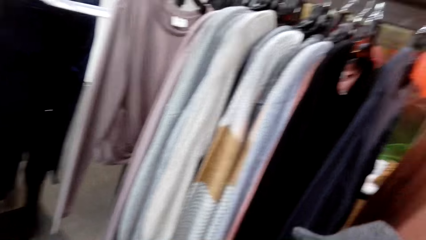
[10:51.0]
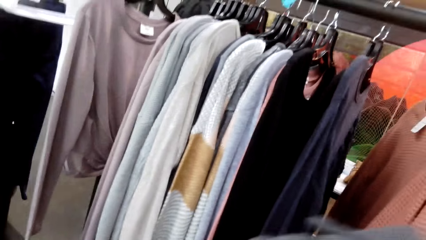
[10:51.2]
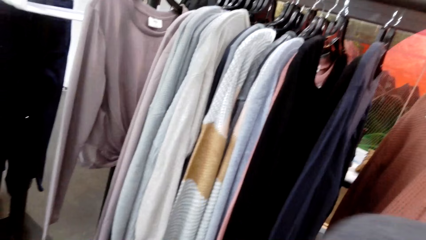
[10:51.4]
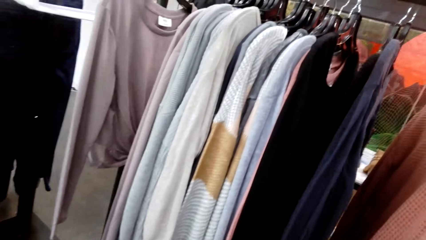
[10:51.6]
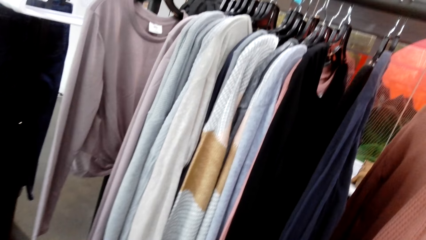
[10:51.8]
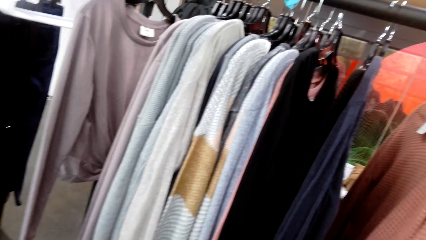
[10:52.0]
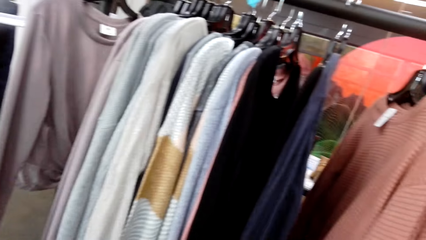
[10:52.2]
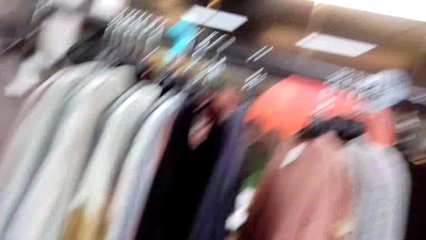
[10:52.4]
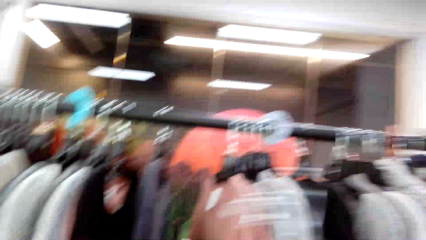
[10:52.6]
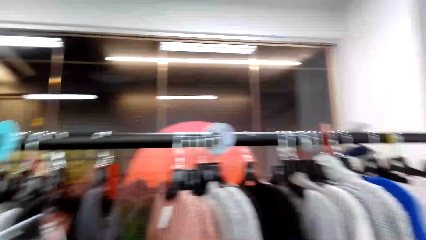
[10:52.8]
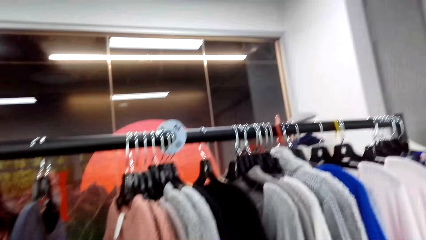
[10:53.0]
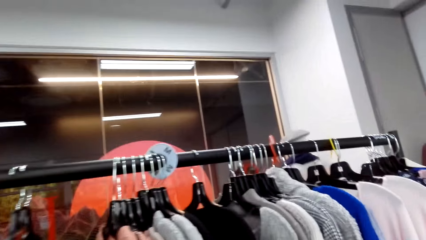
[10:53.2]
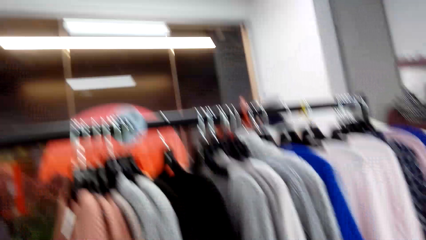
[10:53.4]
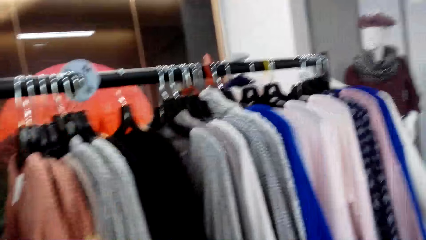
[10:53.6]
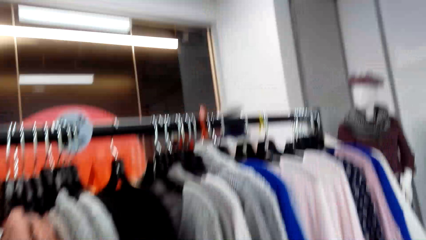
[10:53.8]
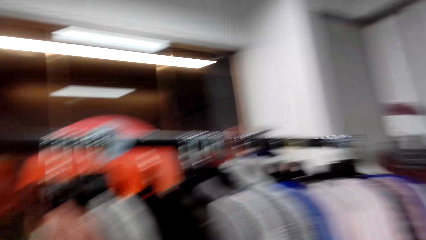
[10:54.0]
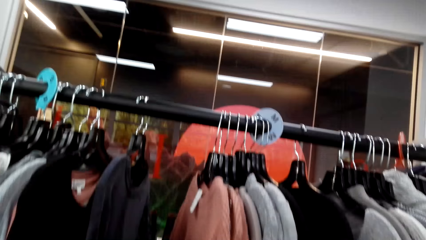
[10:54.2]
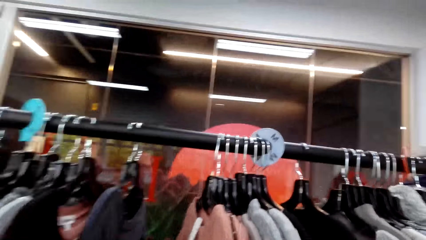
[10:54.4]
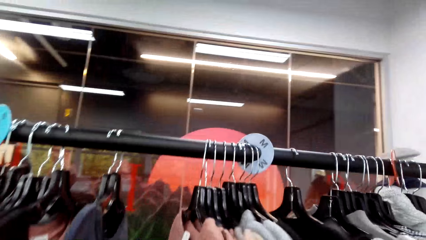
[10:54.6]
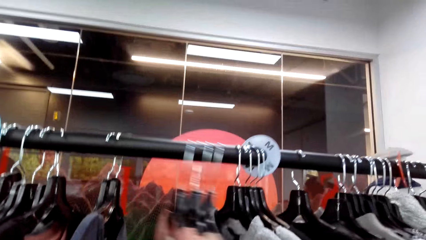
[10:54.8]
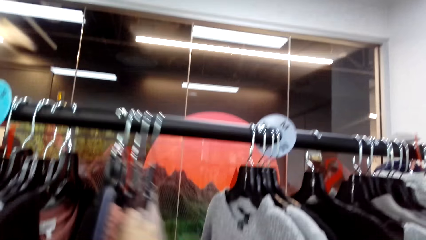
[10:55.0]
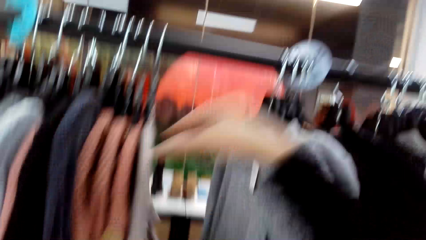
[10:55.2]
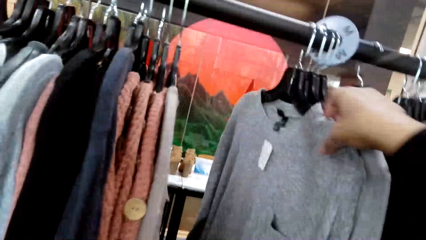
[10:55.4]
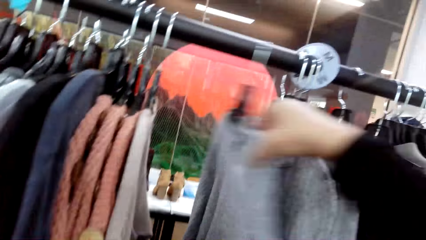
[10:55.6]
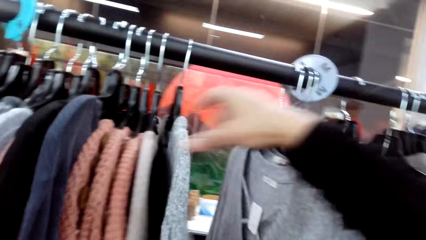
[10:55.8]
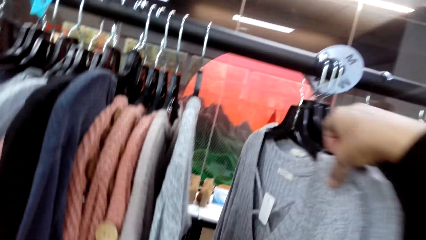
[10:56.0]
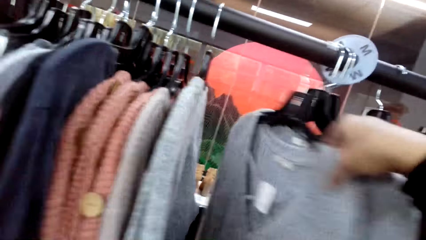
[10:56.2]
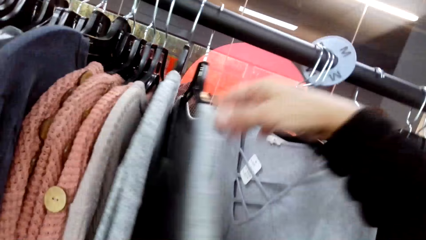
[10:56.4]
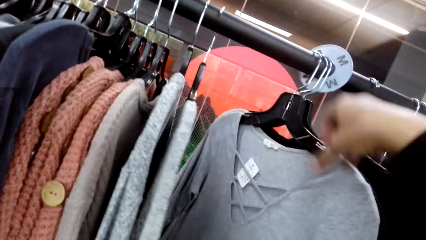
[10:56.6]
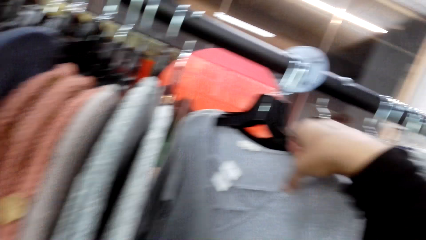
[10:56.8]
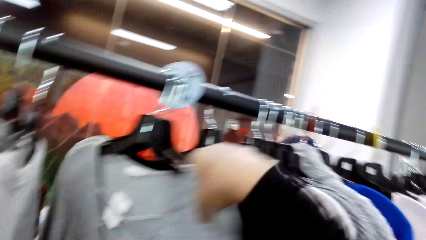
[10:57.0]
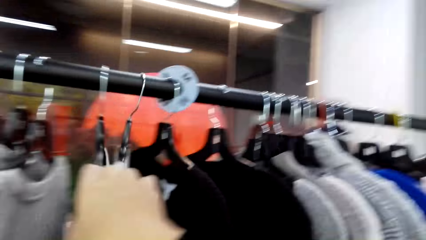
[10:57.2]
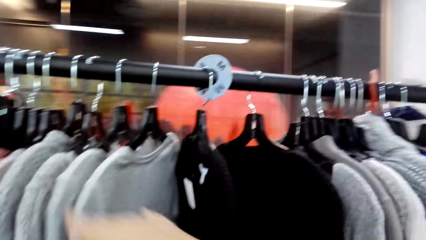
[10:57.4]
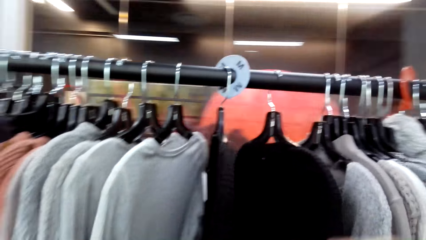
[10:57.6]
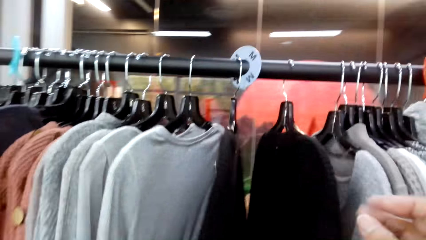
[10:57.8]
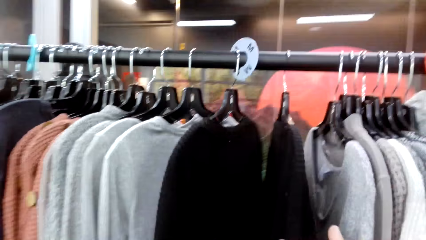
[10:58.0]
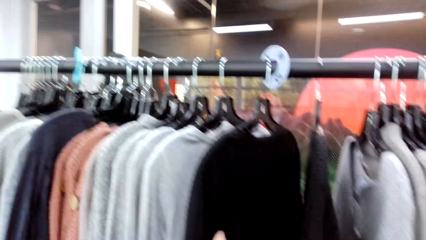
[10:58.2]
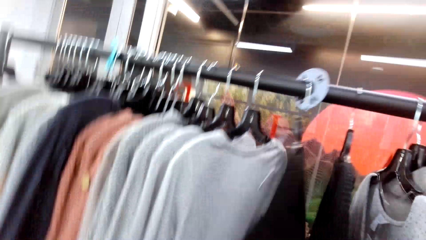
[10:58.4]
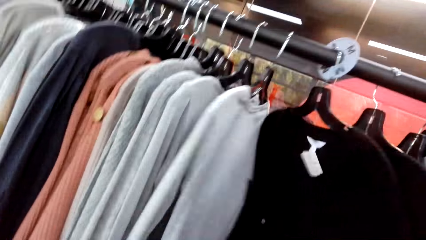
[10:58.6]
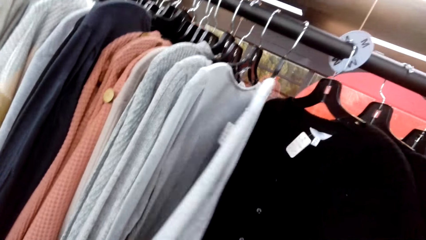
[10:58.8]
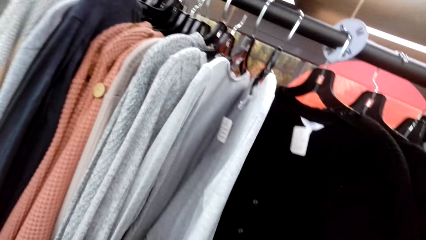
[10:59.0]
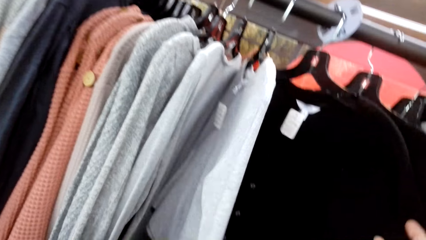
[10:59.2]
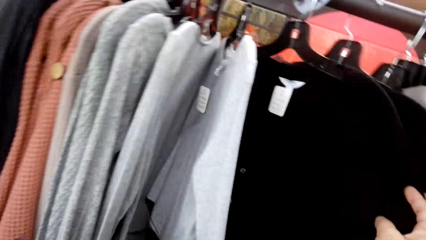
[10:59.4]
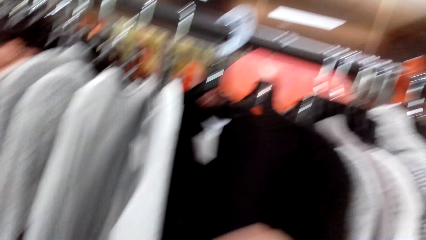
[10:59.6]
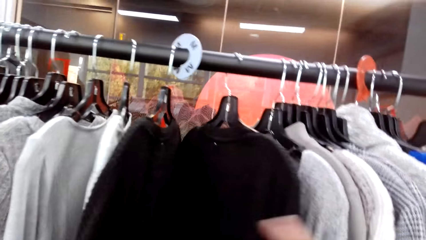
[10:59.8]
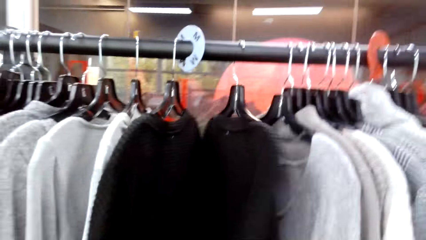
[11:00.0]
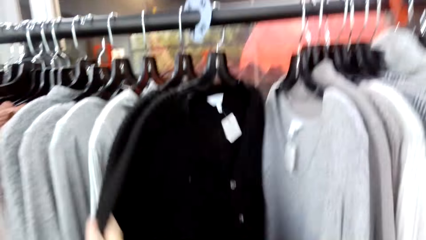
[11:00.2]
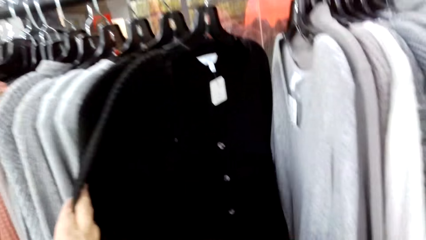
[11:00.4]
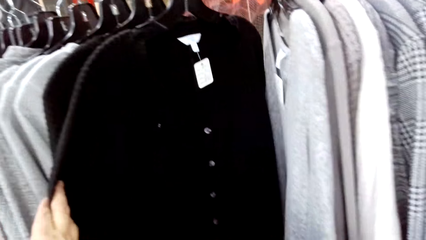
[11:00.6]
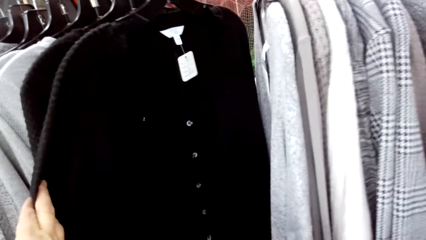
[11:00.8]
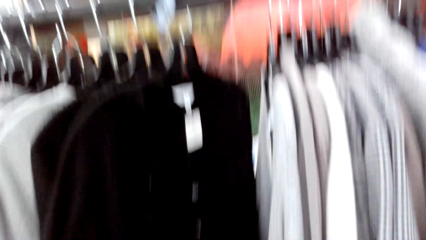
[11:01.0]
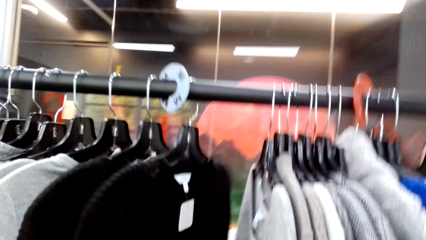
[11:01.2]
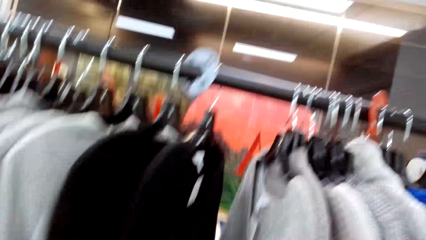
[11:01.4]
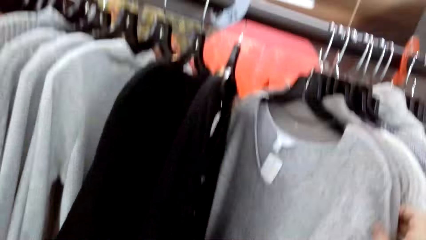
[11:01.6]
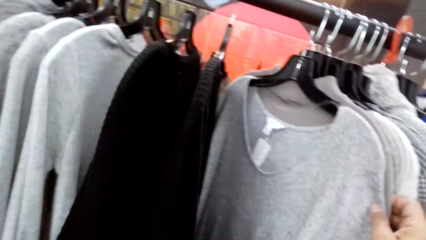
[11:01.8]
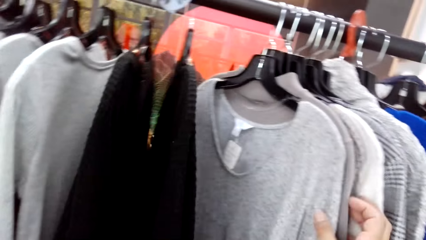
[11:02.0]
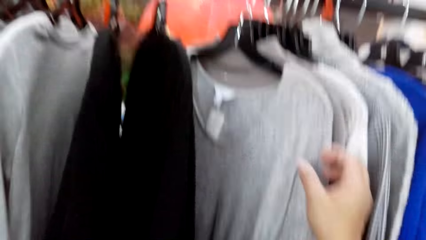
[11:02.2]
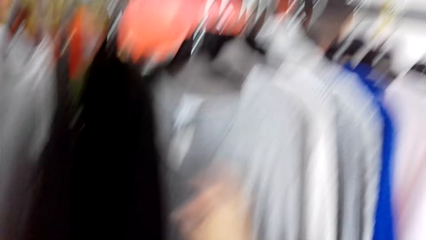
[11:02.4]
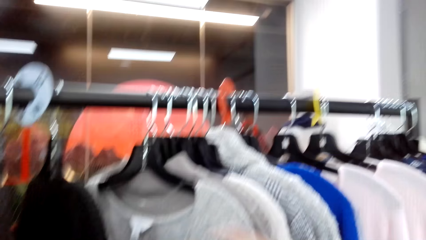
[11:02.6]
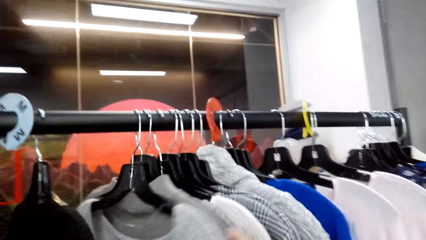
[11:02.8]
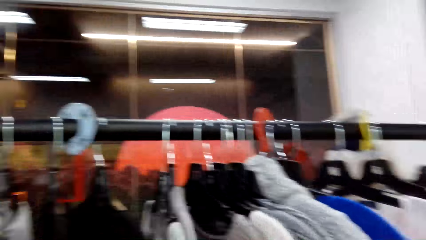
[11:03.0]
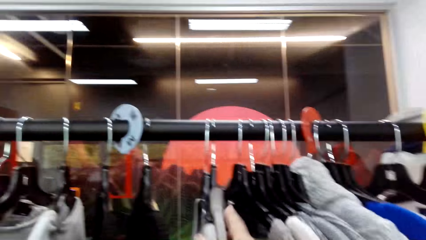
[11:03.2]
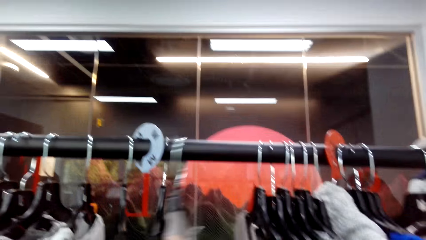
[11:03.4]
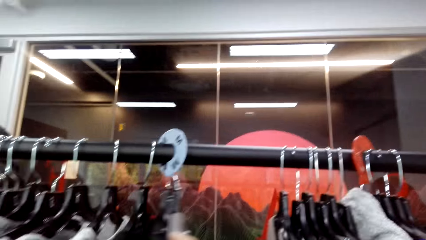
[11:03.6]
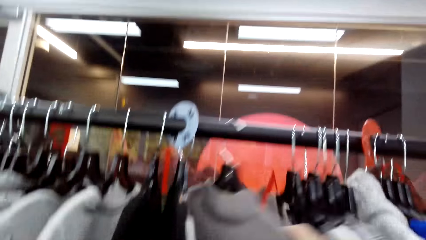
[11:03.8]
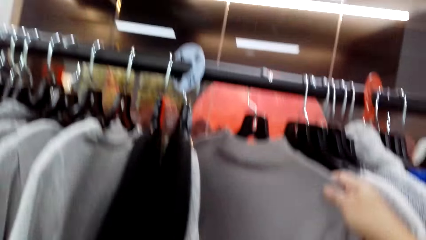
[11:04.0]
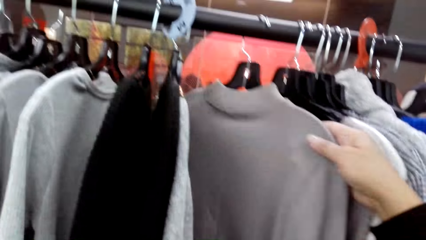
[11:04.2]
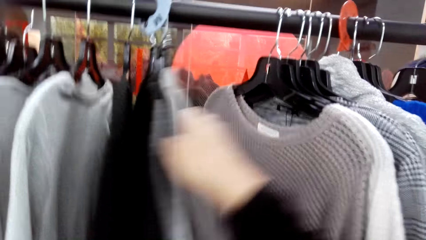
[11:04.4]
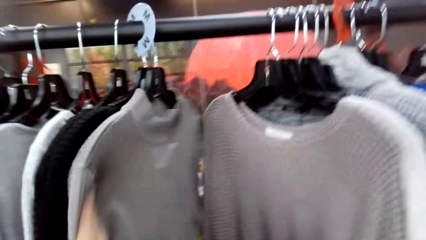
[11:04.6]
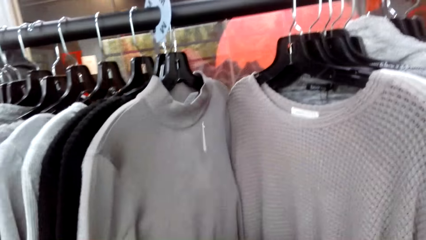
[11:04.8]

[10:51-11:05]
The camera wearer looks at tops on a clothing line. They move the tops on the clothing line and look at the tops on the clothing line.

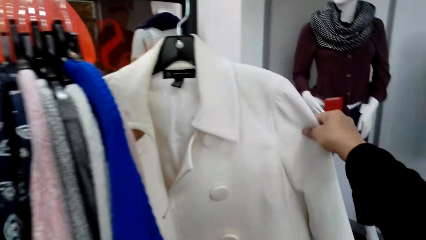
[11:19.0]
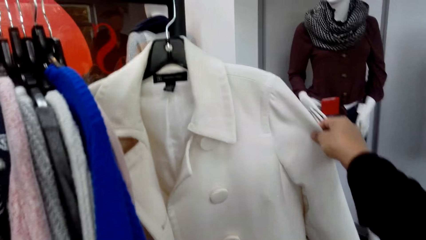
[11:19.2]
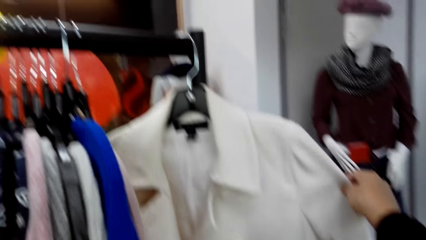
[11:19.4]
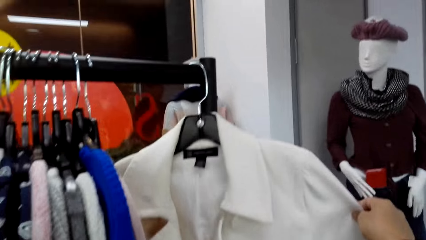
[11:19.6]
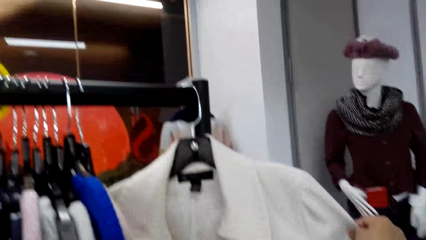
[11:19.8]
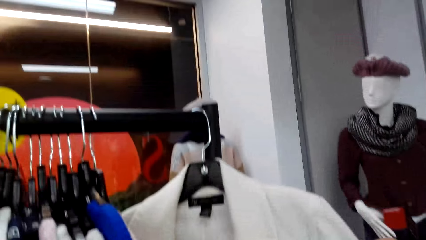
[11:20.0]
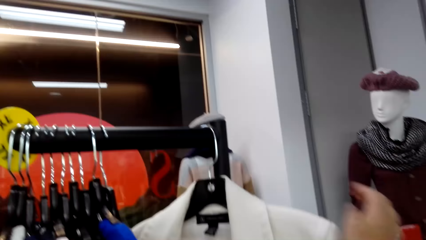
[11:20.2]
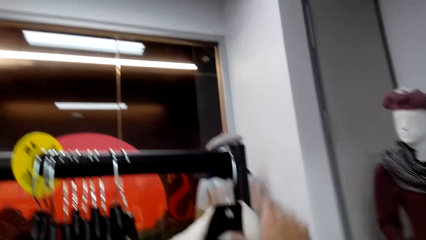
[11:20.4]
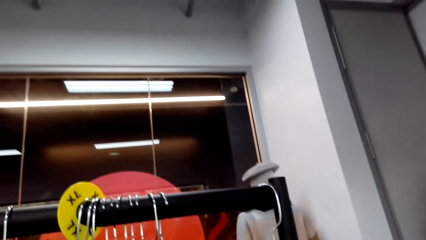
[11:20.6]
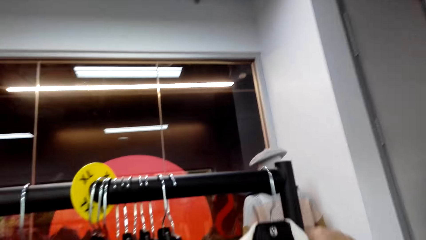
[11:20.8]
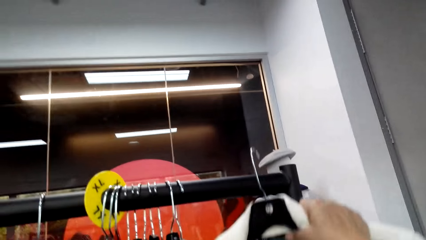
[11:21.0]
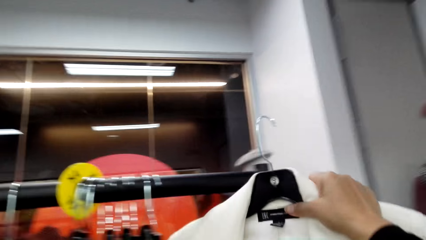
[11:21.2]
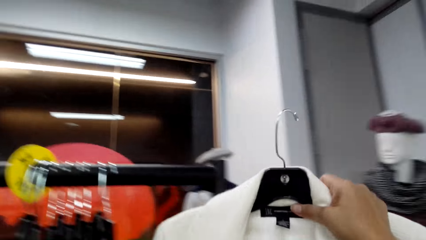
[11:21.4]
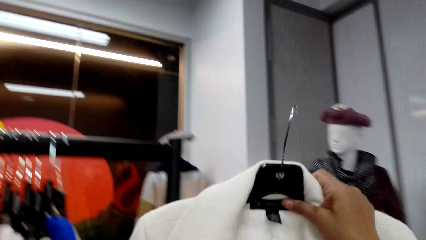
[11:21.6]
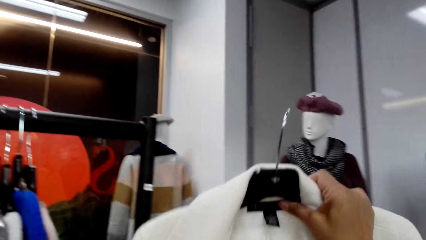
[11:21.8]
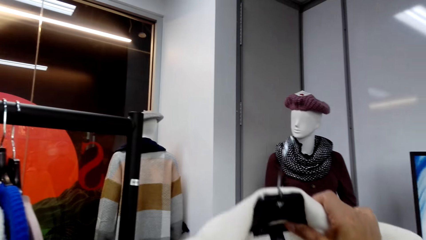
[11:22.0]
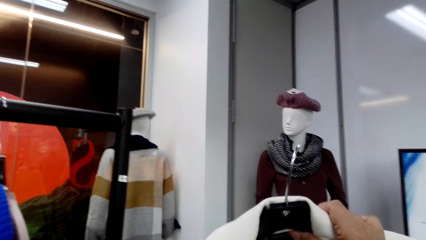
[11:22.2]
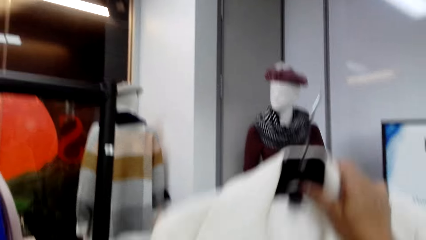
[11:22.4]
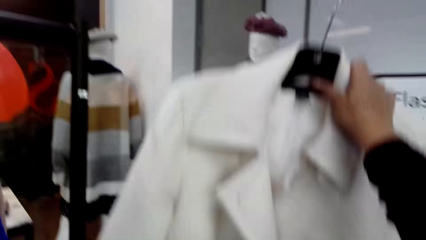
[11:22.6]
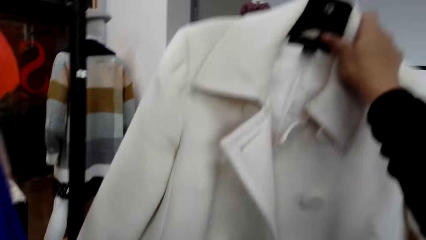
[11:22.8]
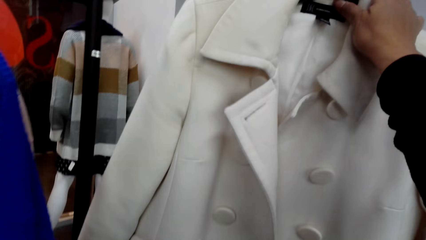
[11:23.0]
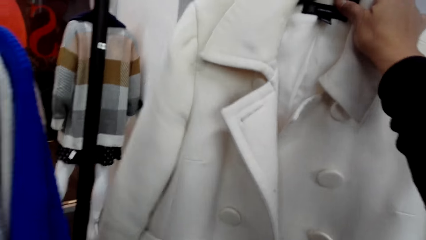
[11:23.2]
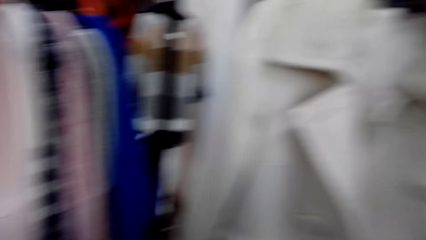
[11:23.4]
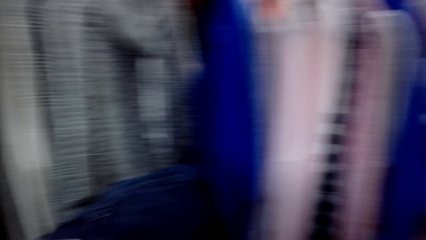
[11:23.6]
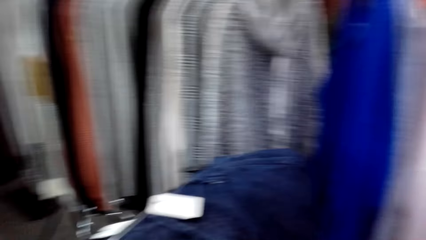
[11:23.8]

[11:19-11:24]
The camera wearer picks up a jacket from the clothing line.
